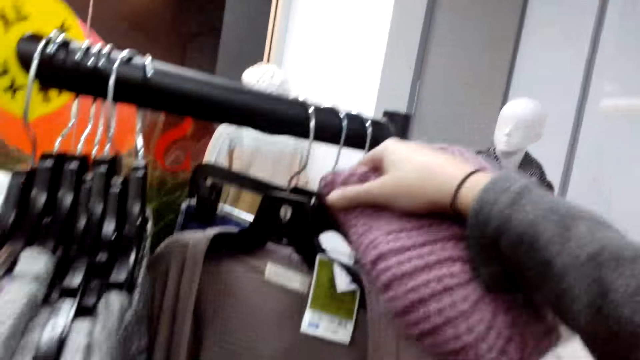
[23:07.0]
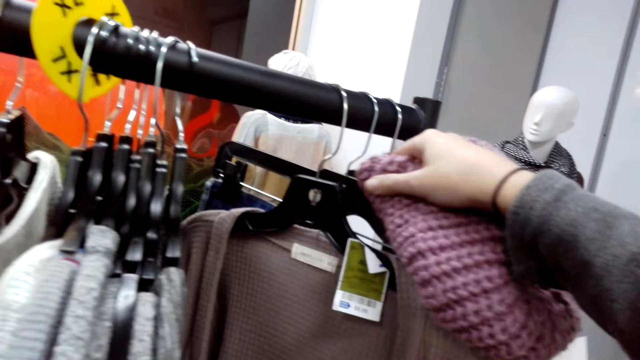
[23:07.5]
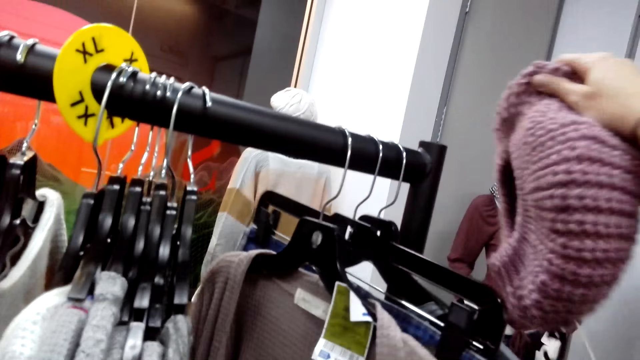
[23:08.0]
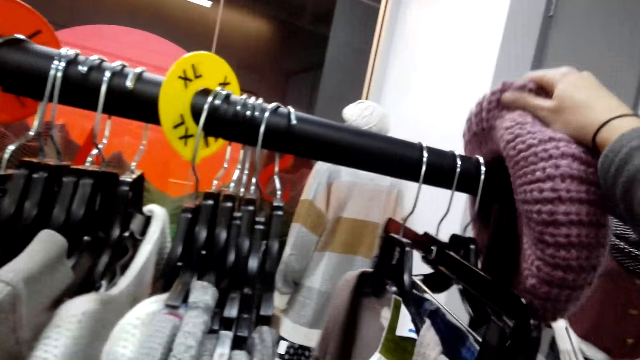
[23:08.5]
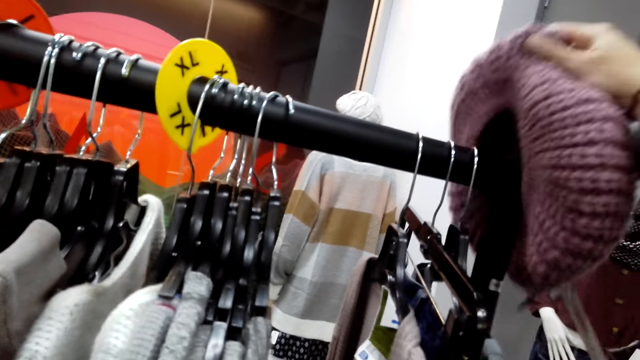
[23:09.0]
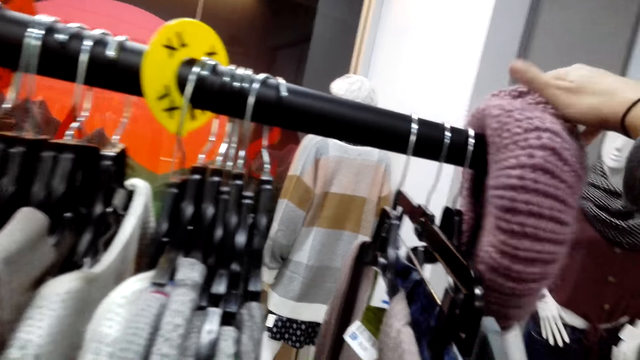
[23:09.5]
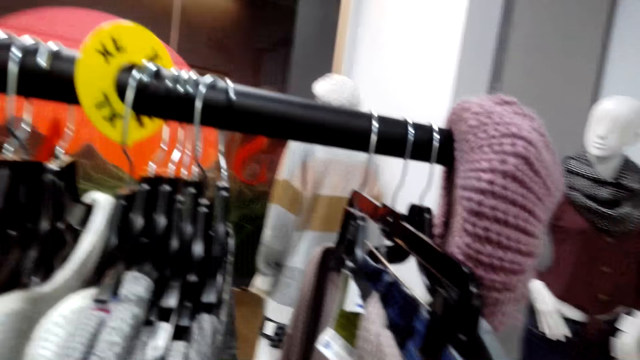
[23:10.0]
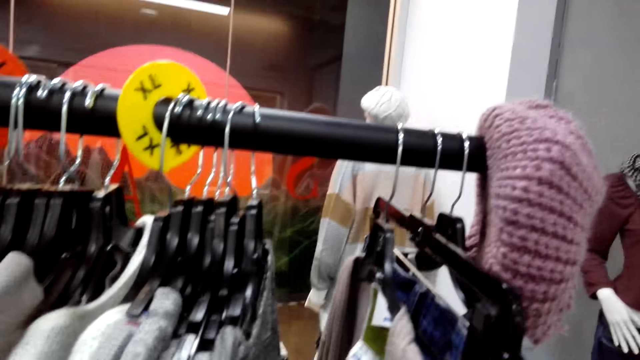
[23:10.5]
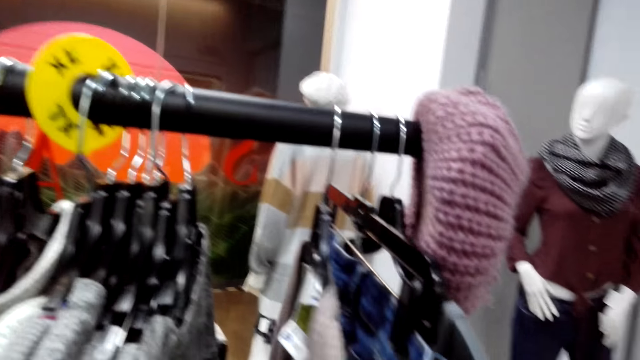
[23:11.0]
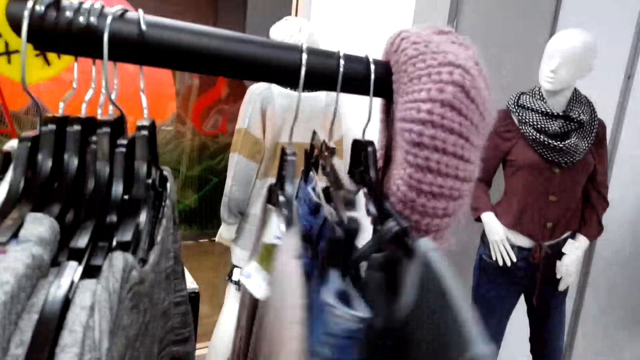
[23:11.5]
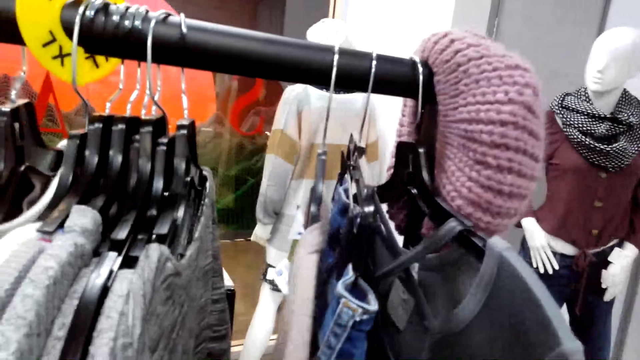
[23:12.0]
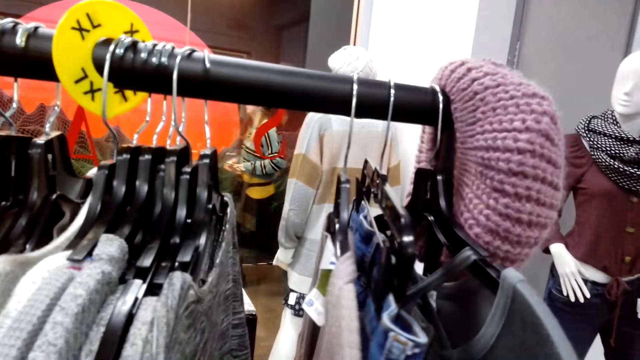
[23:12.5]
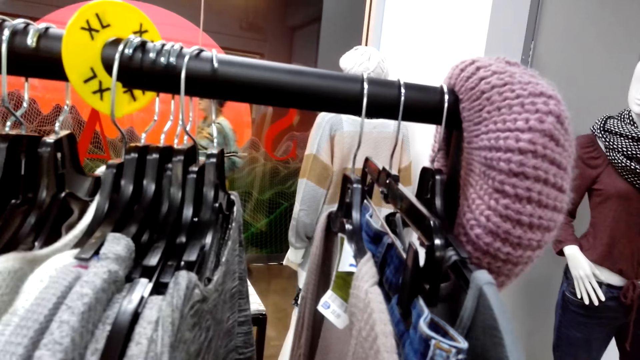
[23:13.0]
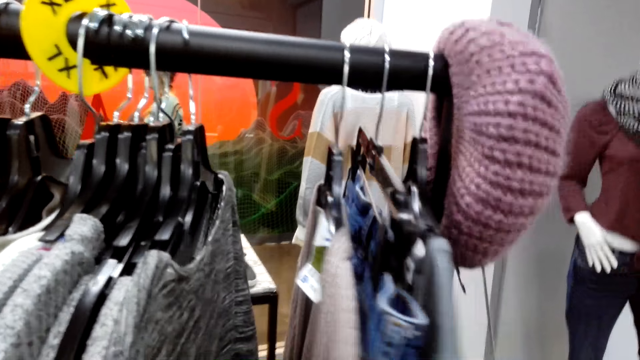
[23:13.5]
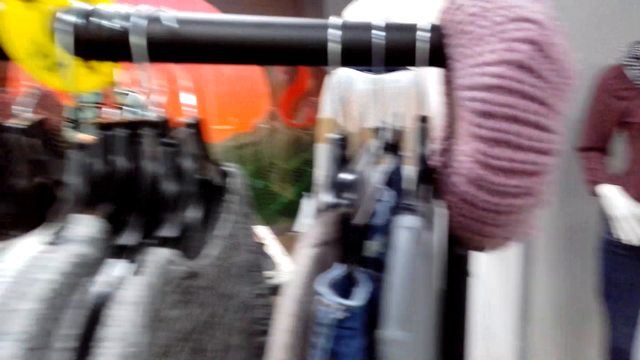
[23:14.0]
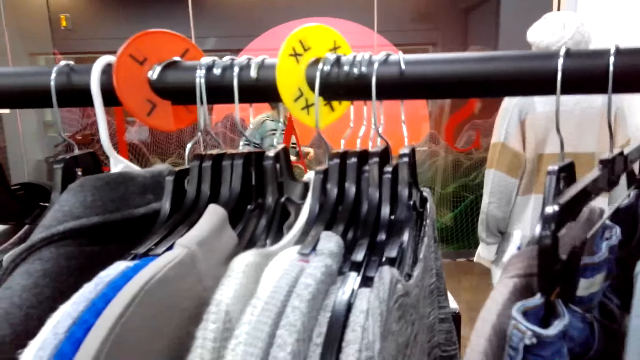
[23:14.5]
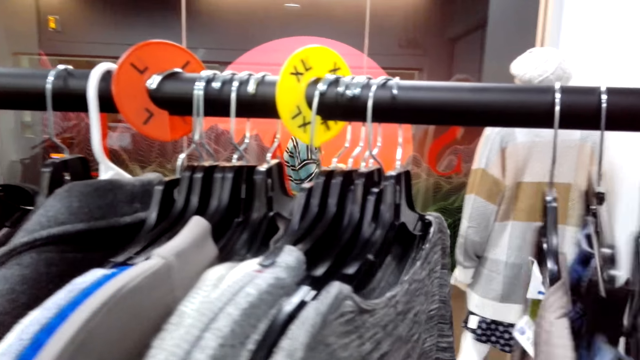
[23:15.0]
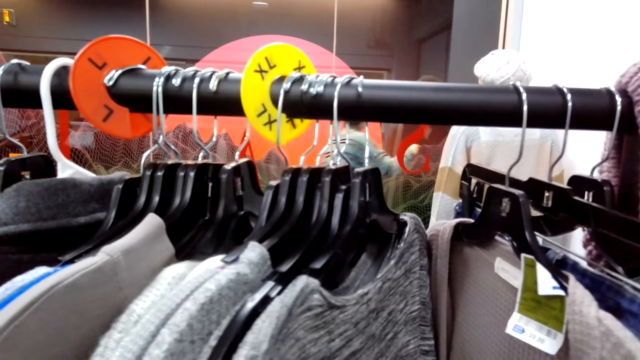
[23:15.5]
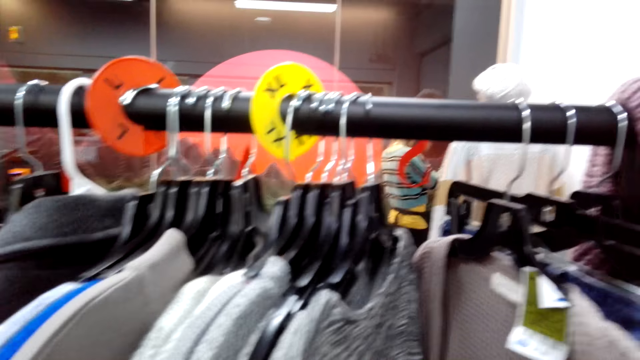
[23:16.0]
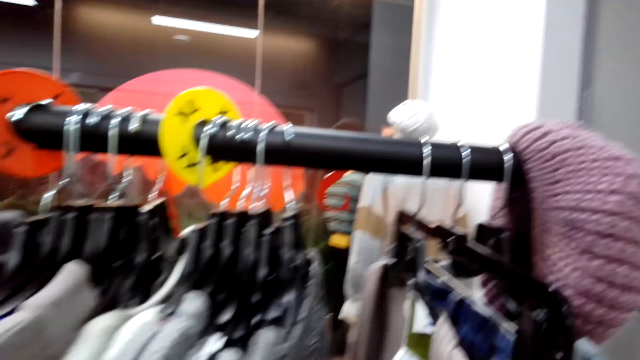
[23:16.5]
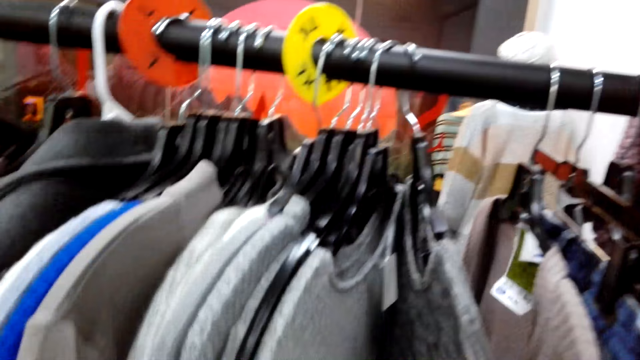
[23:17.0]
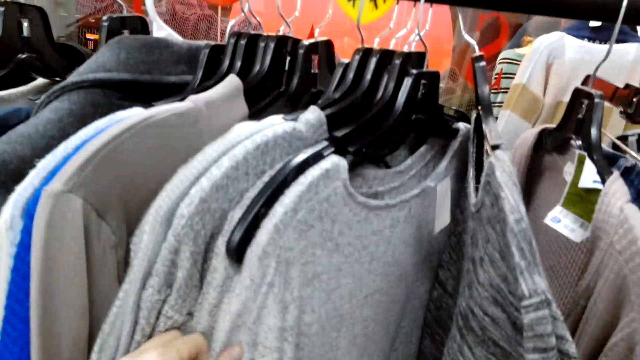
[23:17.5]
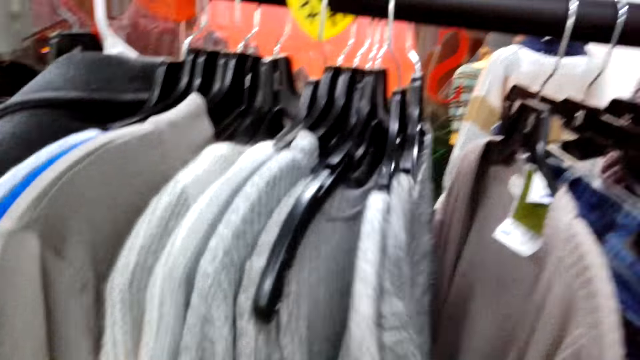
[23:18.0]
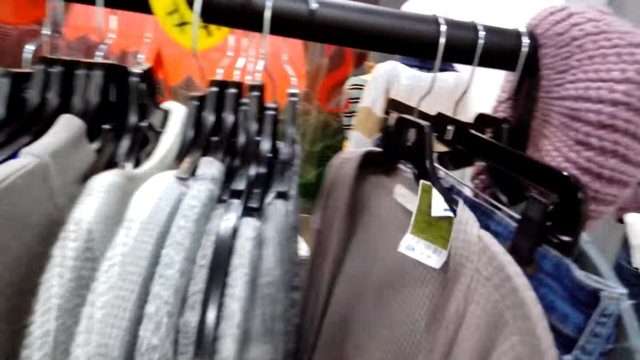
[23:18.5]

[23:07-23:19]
The camera wearer places the hat on the clothes. They hang the hat on the hanging rod. They examine the clothes.

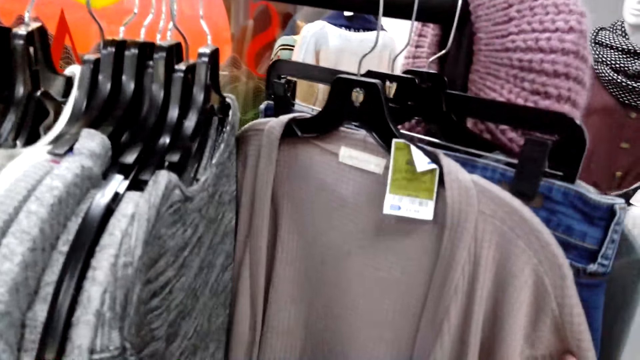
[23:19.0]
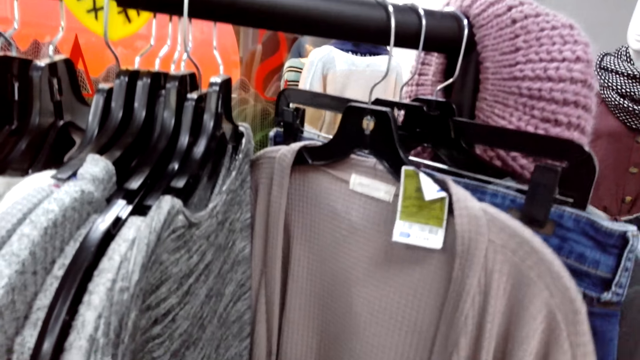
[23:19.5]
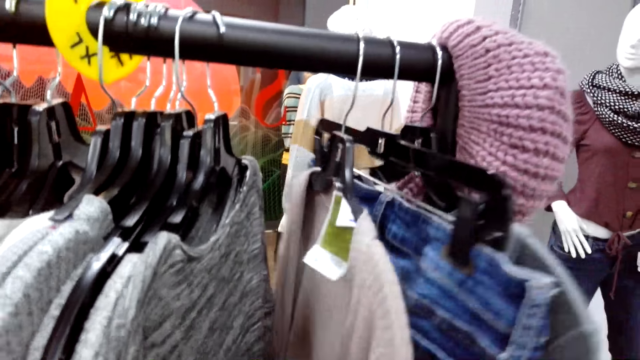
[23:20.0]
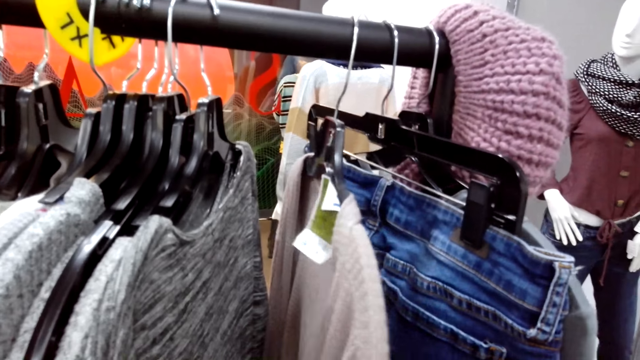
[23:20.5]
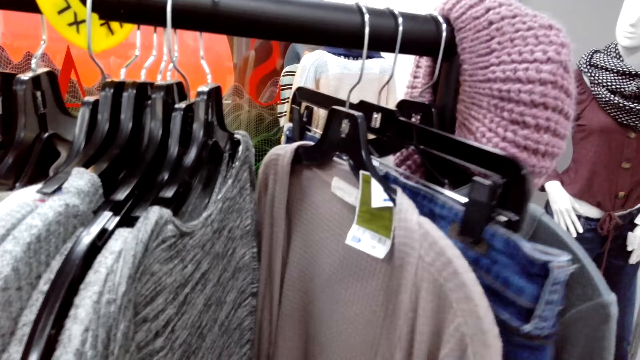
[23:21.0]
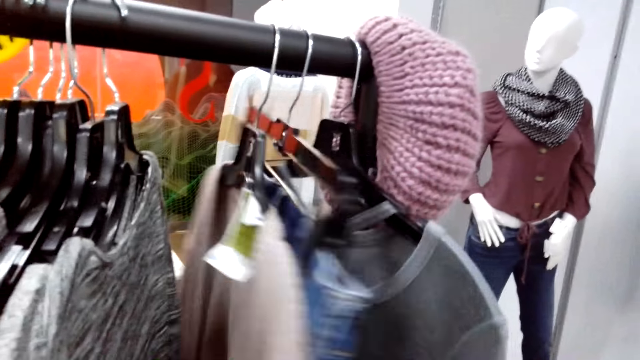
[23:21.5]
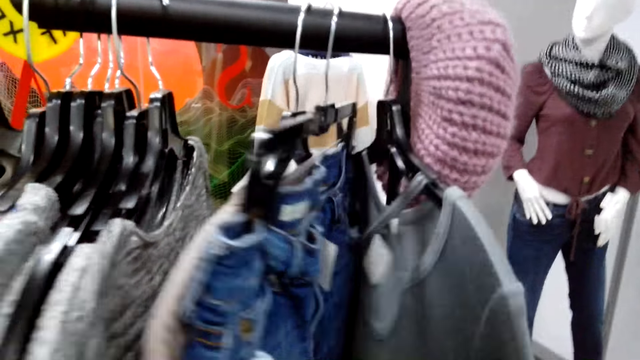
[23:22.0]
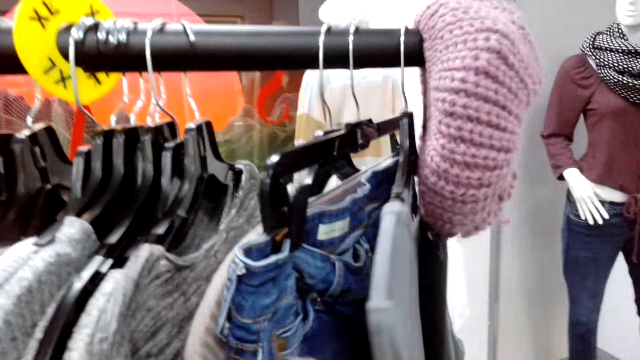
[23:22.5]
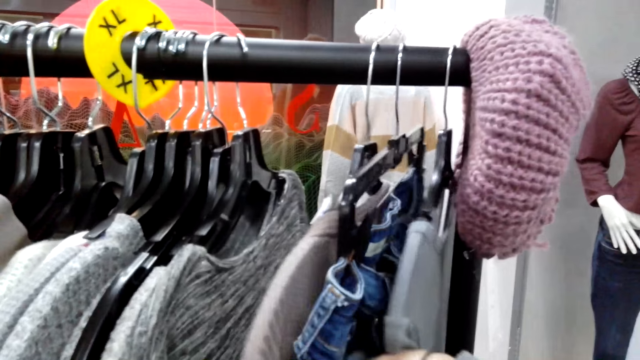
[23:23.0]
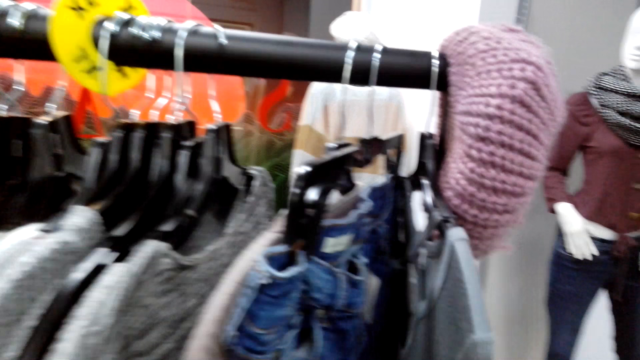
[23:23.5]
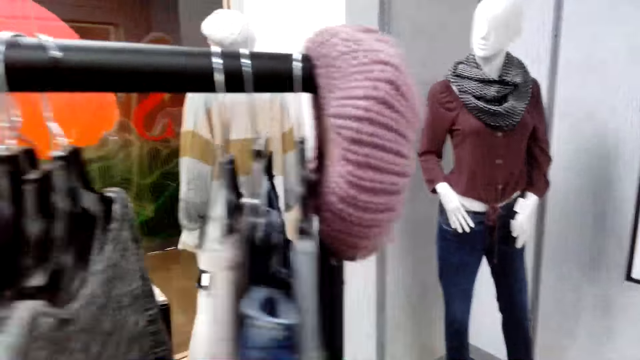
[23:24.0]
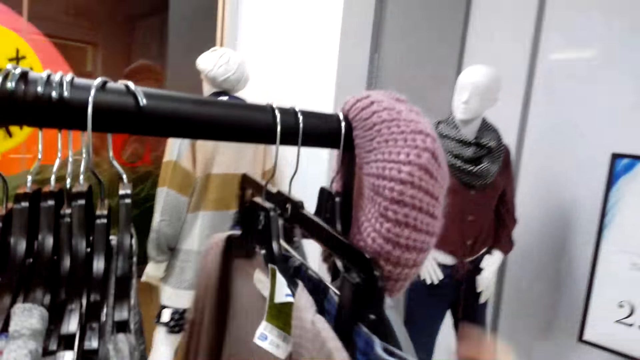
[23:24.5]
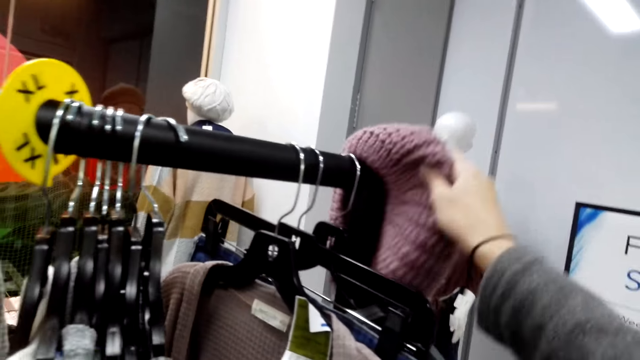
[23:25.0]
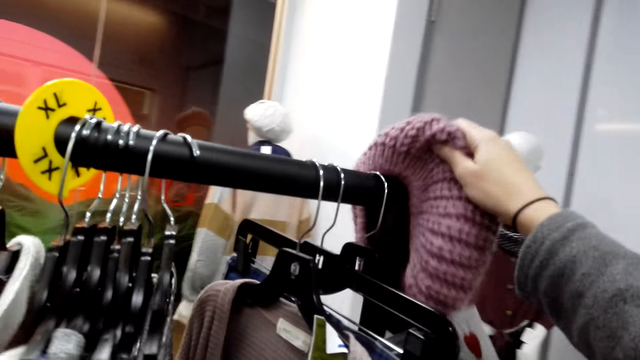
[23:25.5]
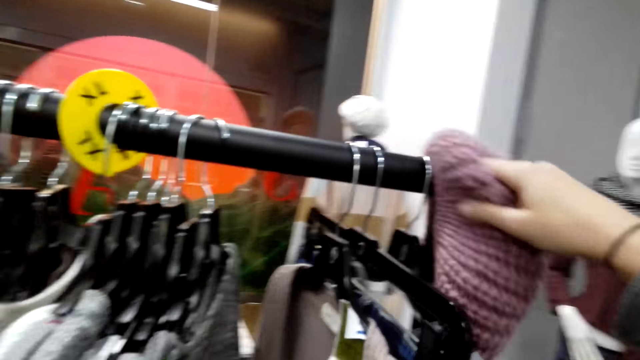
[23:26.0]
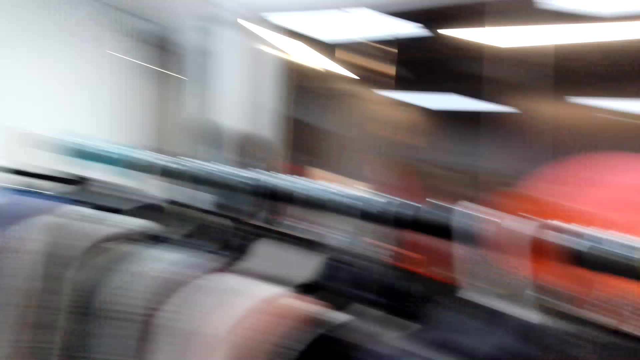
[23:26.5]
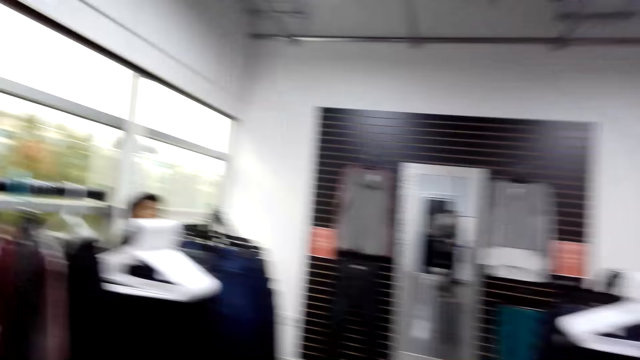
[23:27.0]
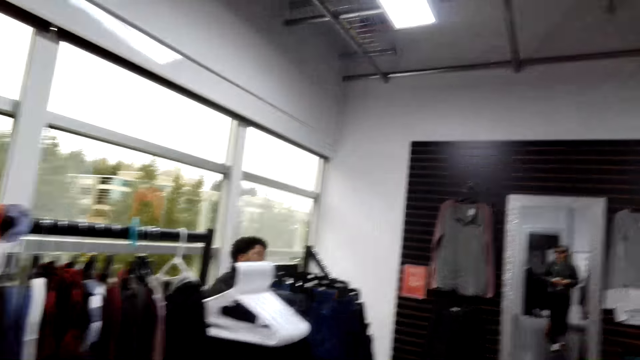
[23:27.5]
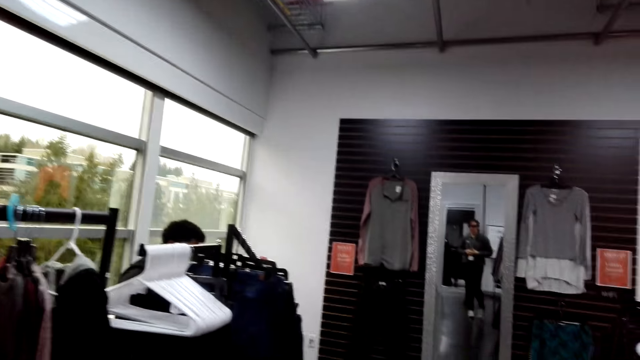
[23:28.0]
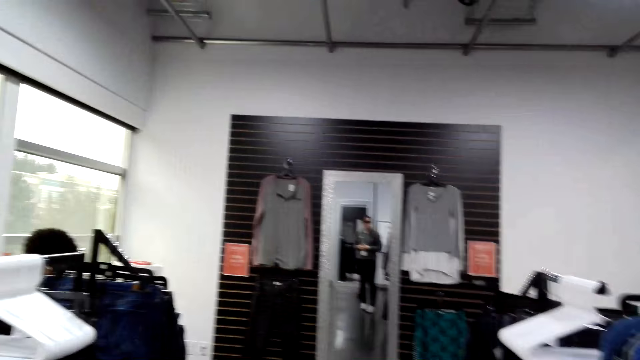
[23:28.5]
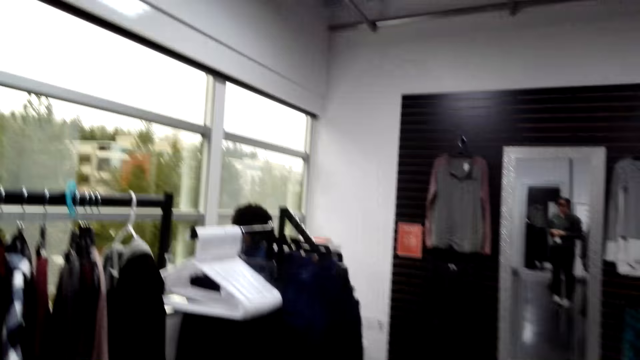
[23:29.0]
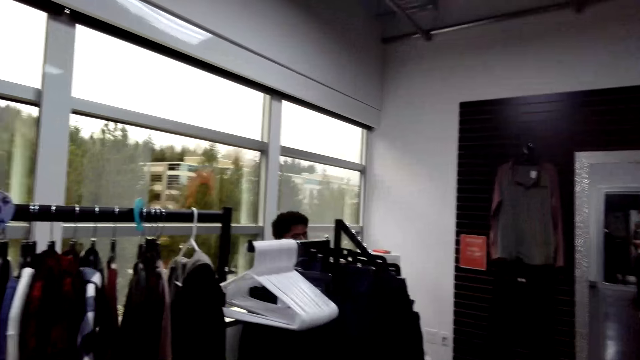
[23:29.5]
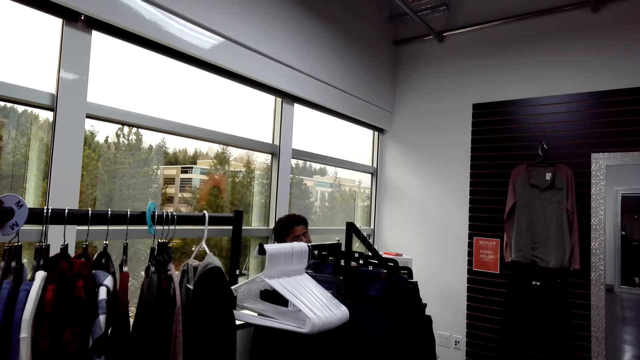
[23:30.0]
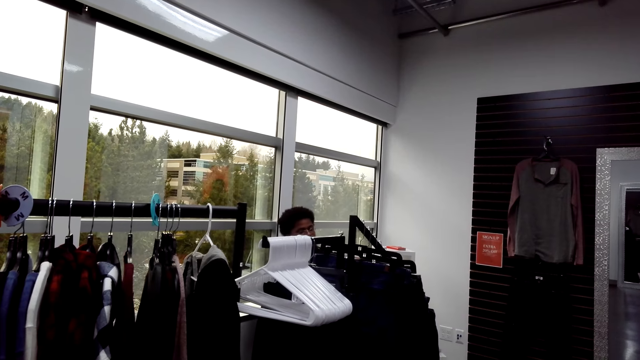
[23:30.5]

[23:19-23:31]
The camera wearer touches the hat. A man converses with the camera wearer.
